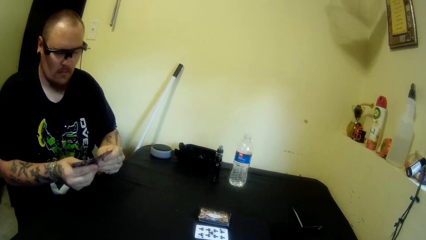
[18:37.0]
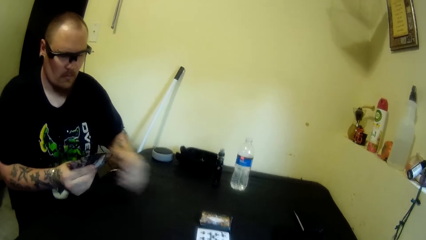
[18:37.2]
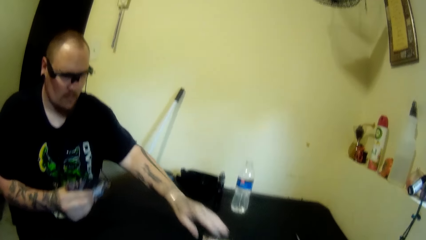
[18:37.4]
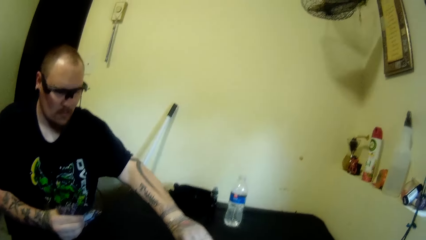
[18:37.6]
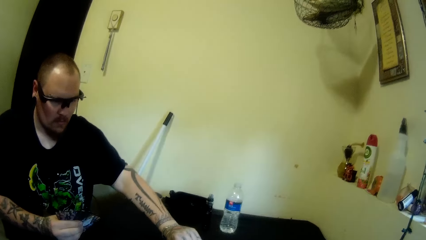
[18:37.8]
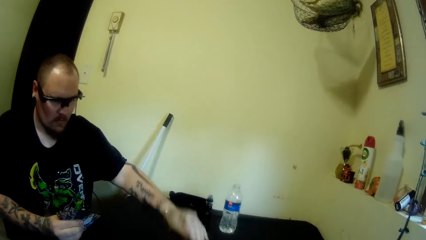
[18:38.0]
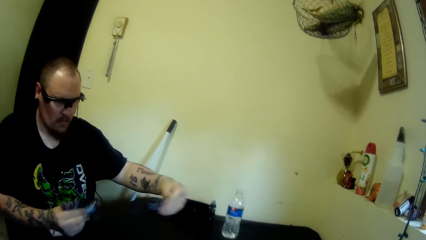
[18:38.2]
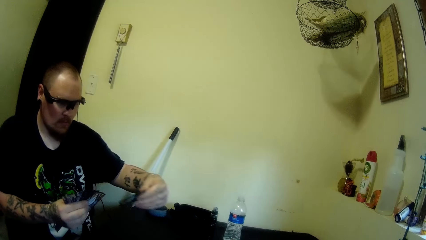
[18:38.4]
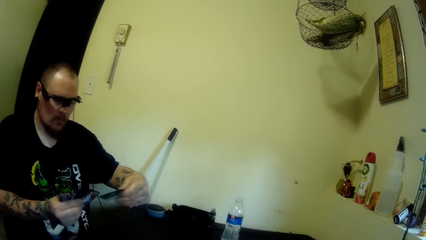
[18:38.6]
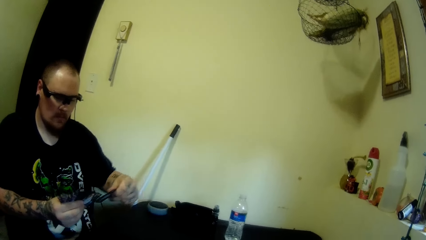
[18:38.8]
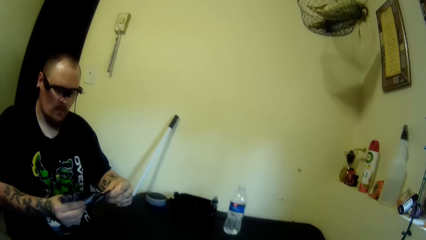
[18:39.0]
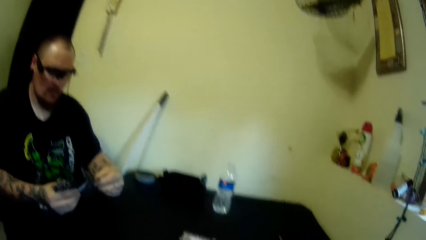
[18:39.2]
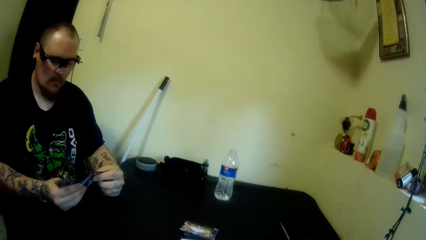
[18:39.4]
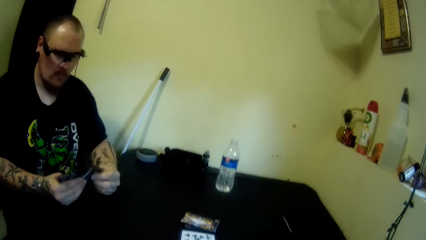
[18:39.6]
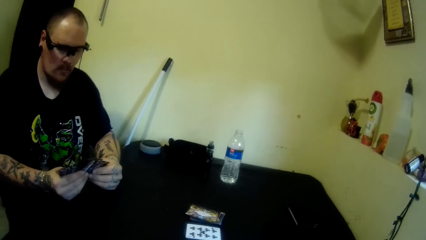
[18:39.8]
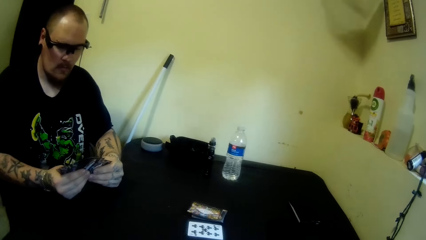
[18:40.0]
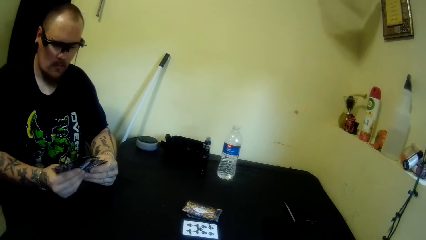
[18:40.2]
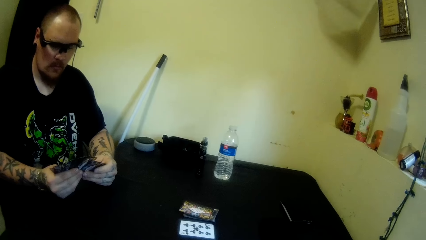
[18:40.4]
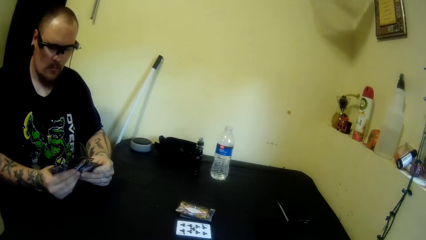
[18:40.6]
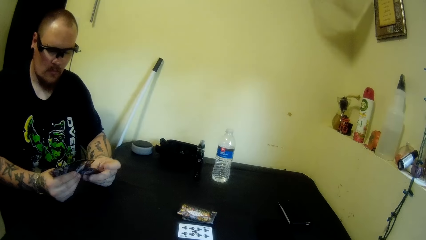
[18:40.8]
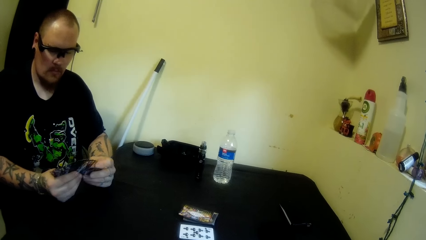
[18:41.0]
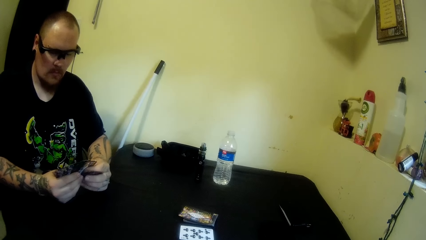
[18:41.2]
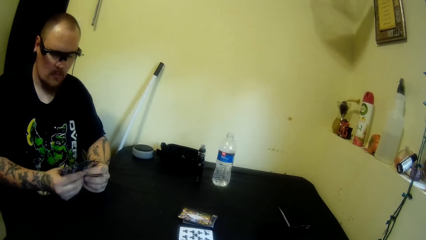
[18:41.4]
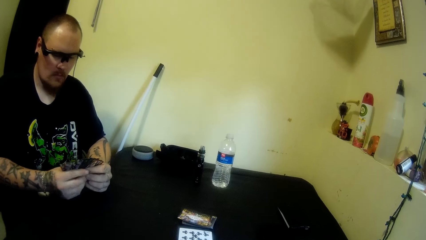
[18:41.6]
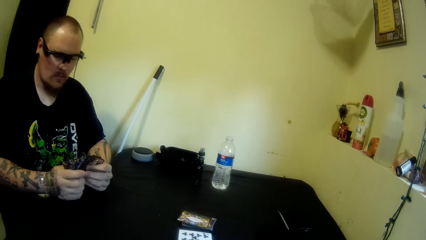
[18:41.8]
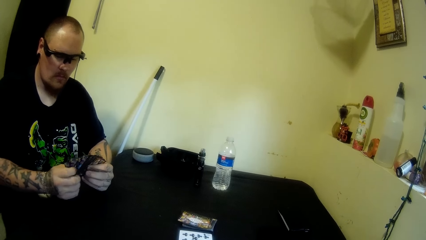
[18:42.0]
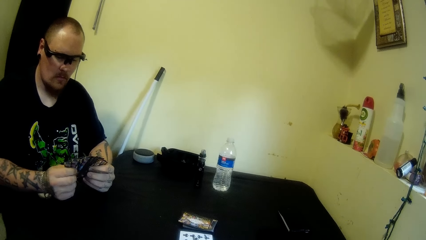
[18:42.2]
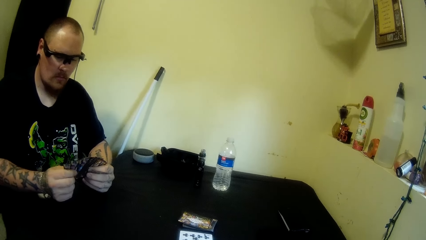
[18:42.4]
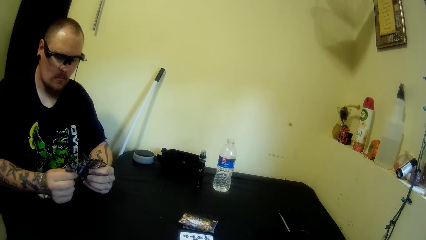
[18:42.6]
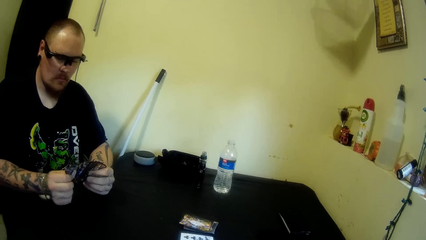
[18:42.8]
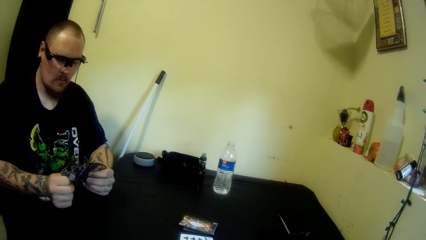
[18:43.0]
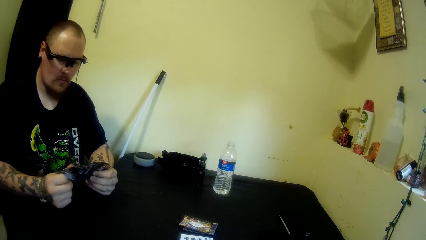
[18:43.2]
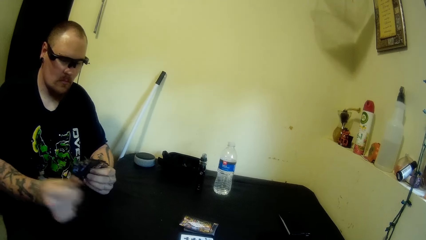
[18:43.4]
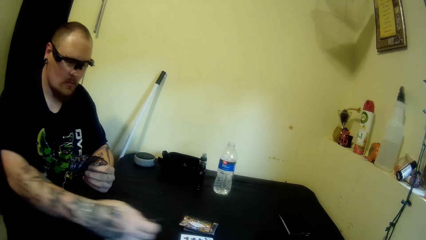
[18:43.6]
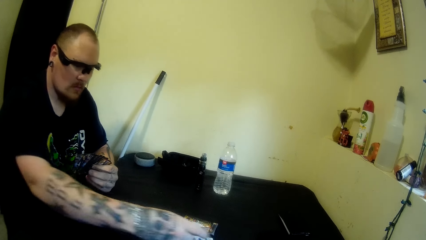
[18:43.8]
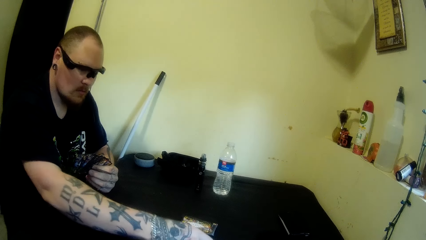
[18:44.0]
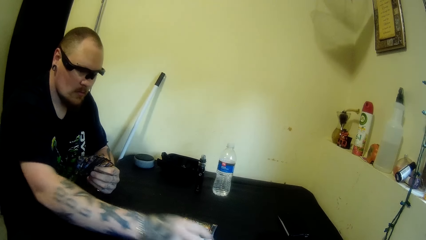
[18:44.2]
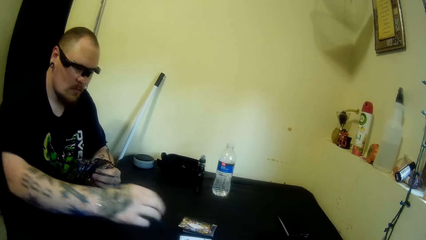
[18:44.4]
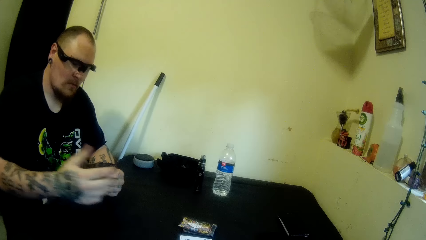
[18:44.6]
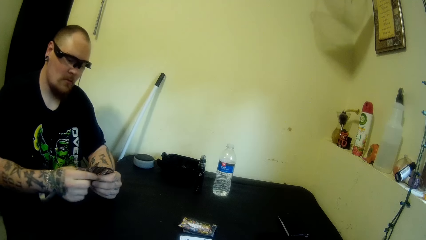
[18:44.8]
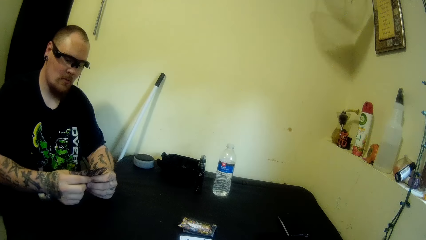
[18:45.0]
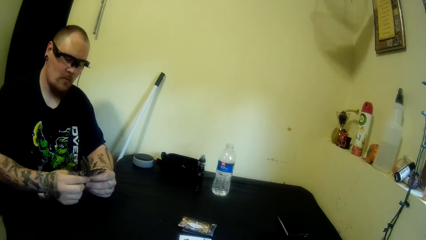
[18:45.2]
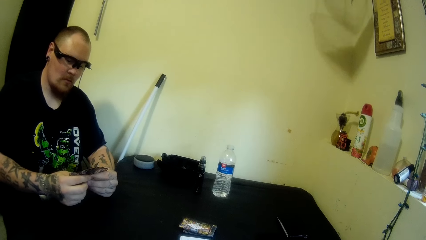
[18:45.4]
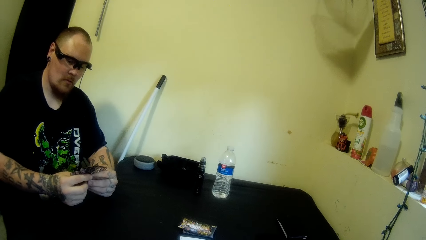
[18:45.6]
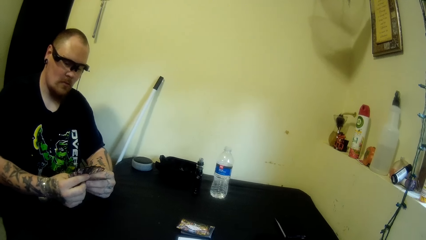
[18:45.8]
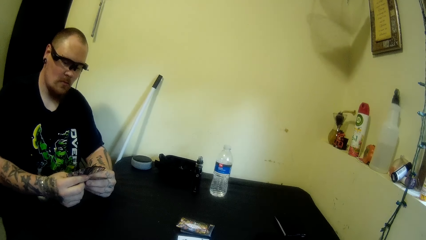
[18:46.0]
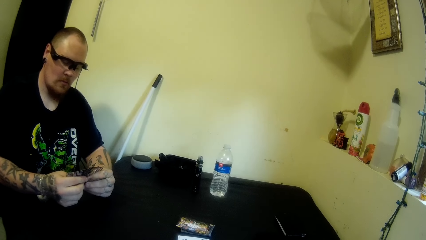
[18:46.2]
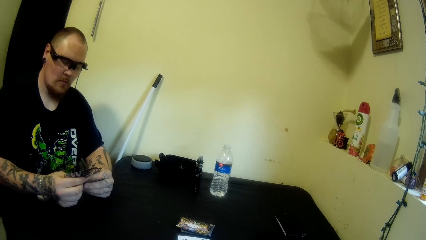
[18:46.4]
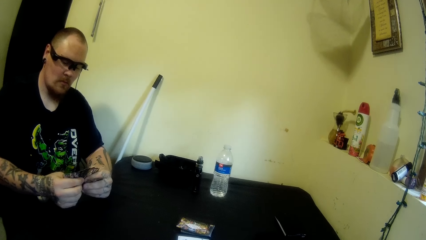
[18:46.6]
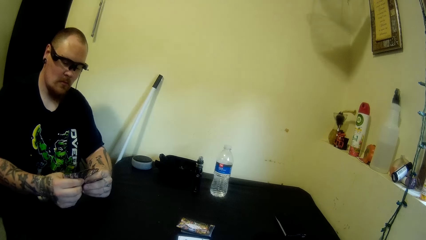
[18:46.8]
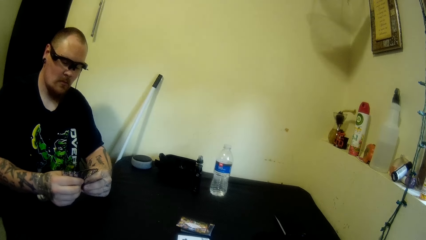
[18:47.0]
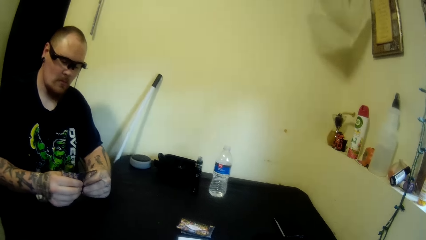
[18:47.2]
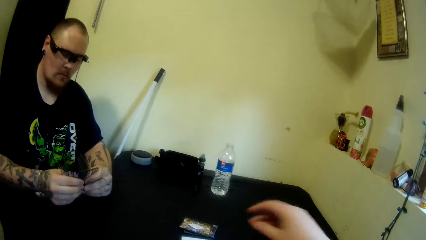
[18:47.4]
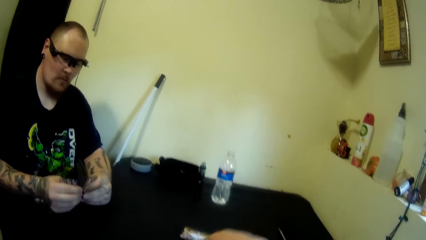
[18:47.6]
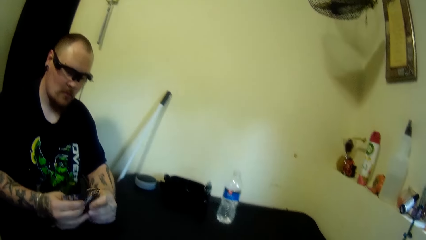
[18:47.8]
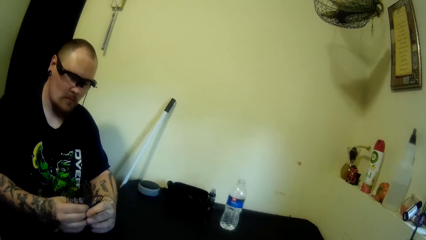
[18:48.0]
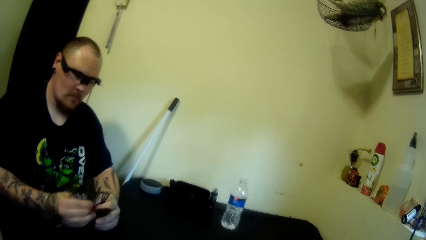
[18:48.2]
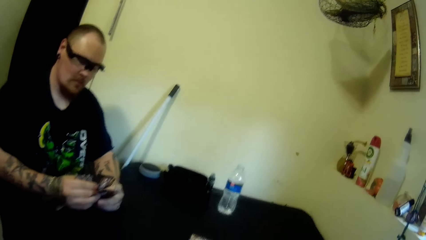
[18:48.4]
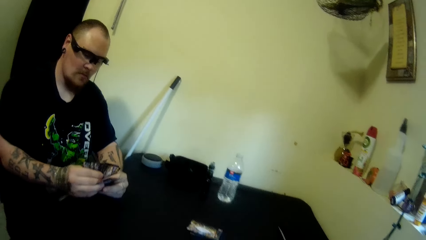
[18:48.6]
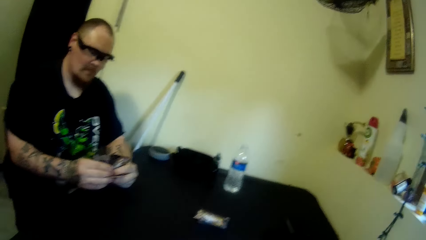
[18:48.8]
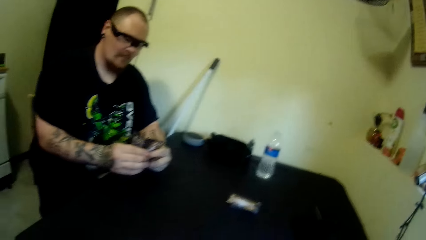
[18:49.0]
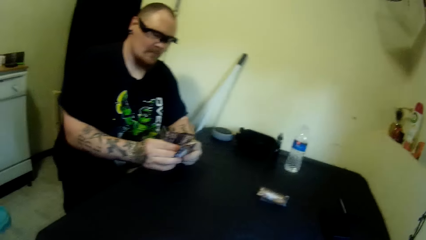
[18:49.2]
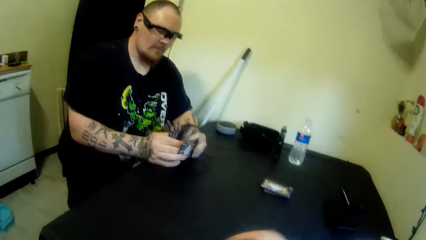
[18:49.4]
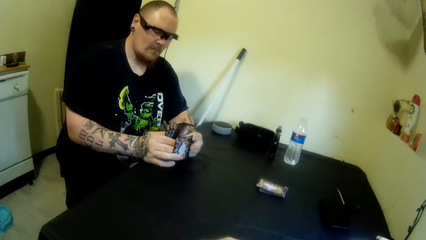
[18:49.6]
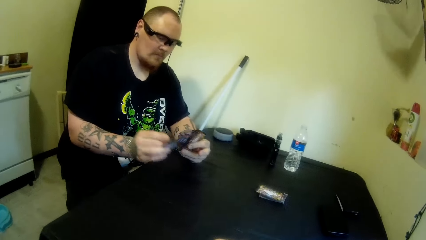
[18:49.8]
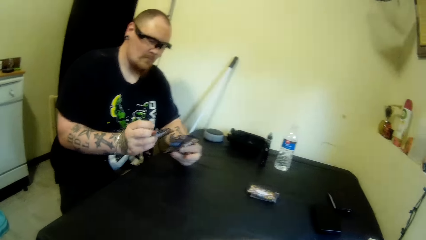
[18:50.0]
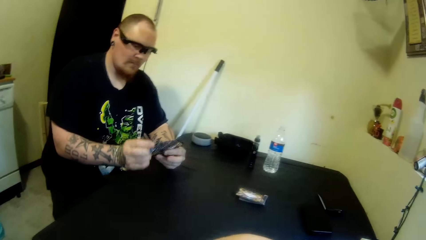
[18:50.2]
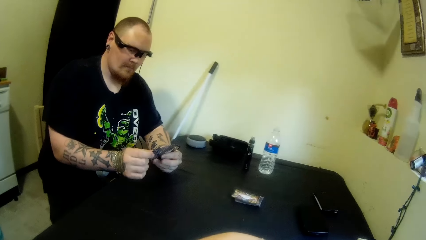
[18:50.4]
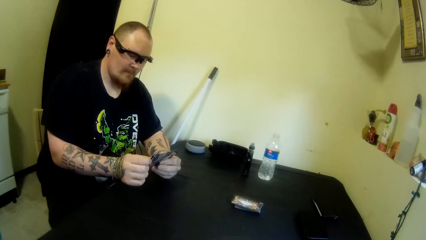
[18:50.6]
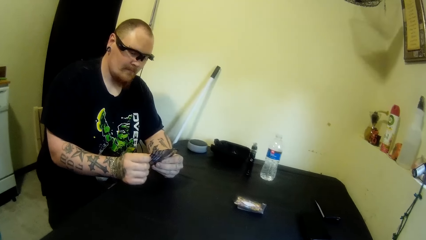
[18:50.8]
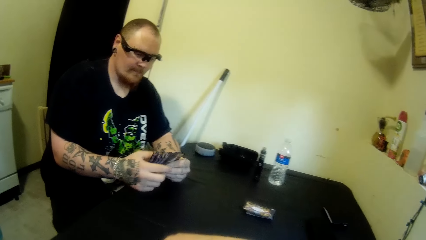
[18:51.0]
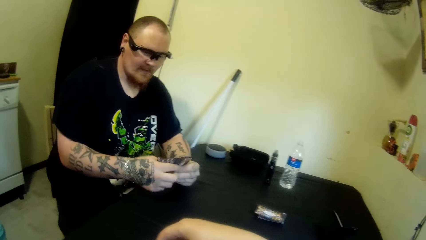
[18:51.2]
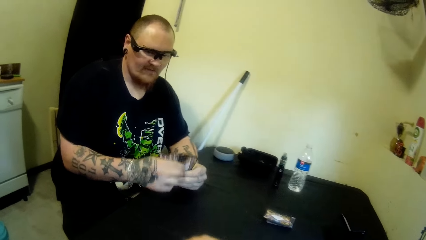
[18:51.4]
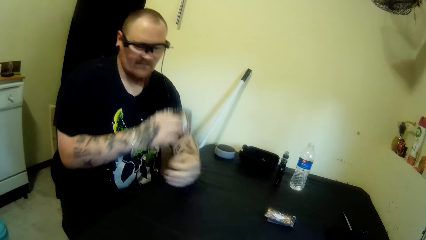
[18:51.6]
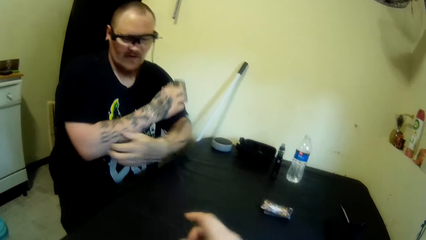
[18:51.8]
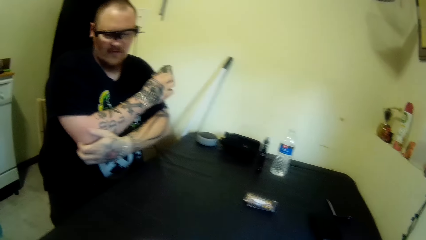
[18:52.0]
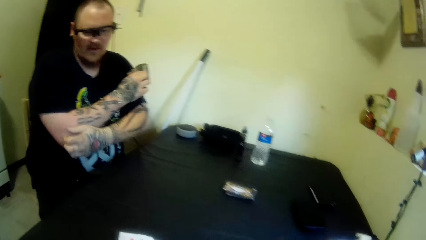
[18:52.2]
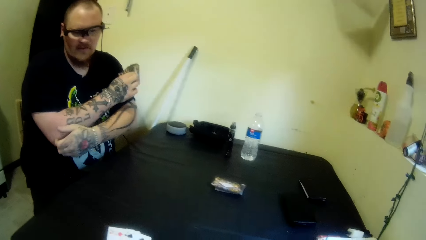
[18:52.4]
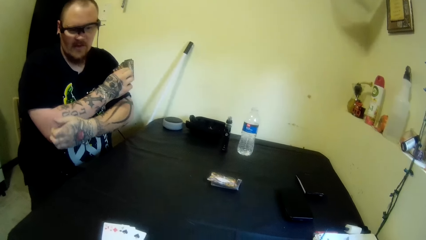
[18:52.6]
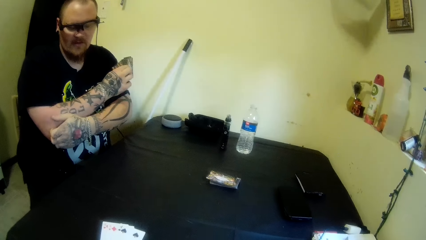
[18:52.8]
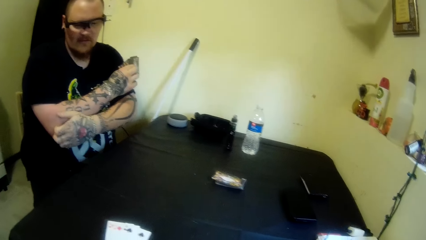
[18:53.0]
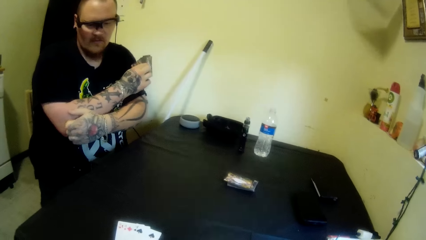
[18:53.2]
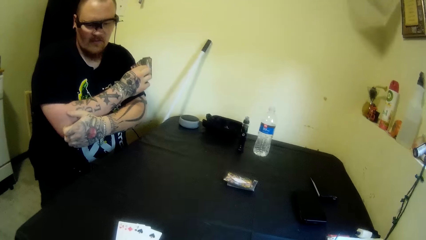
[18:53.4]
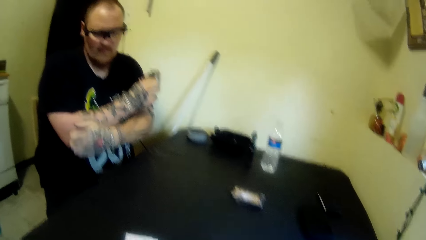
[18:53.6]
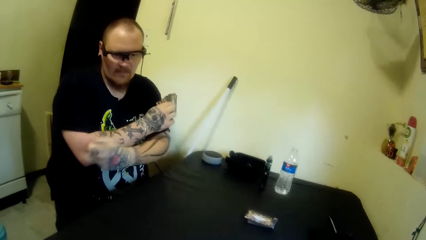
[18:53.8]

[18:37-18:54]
The man swings the hand, picks up a card from the table, swings the hand, holds the playing cards, pulls the card with the right hand, swings the hand, puts the card on the table, swings the hand and holds the playing cards. The camera wearer swings the hand and swings the head left. The man pulls the playing card with the right hand, swings the hand, puts the playing card on the other playing cards and swings the hand. The camera wearer swings the hand. The man scratches the elbow. The camera wearer puts some cards on the table.
